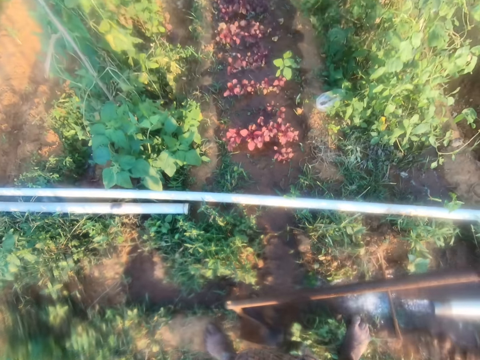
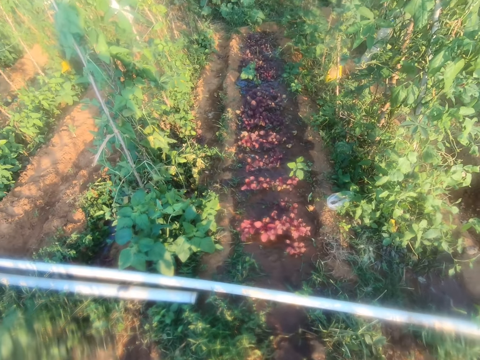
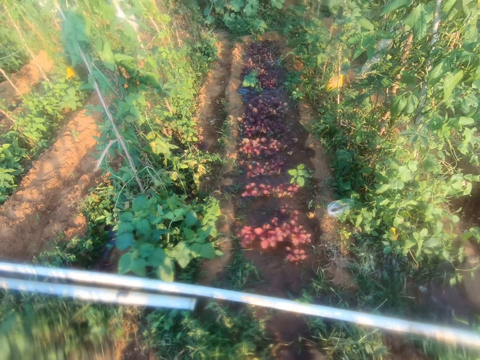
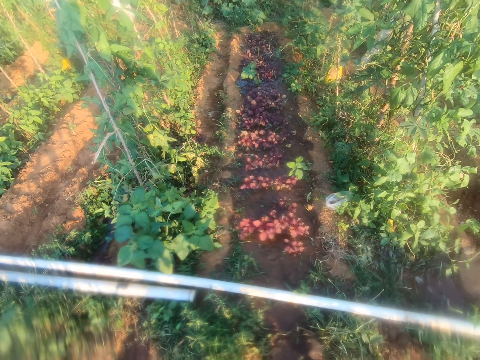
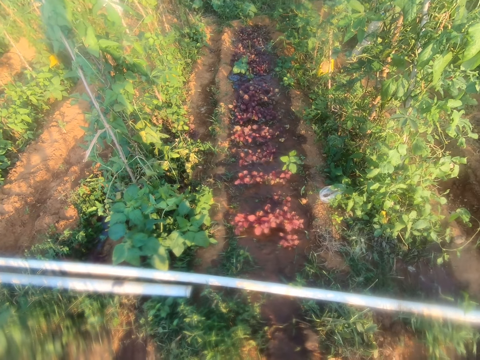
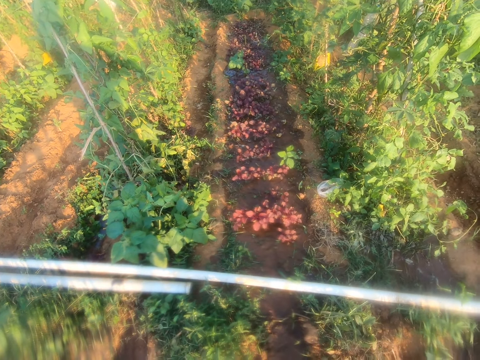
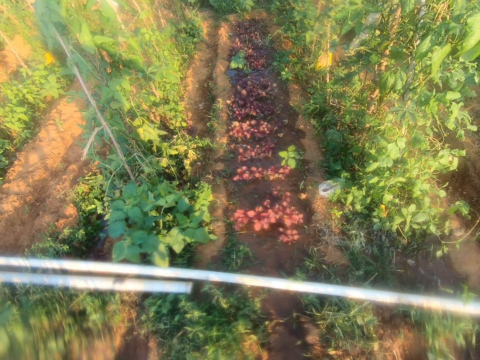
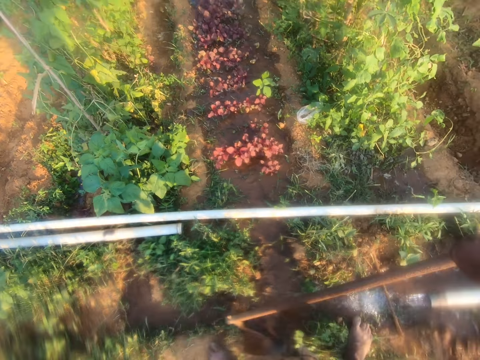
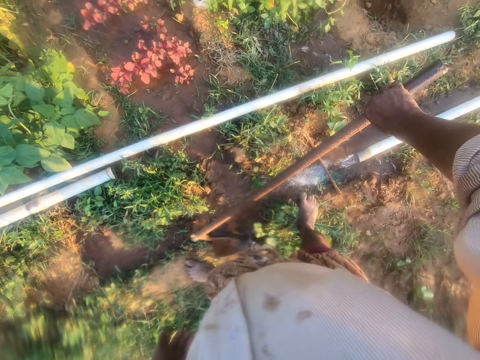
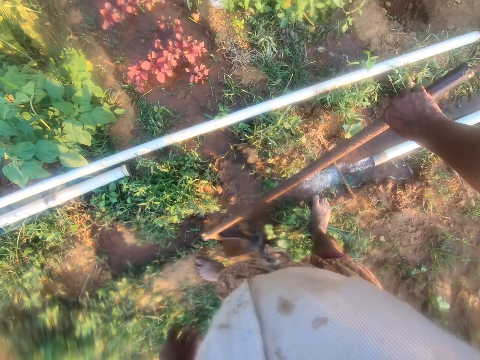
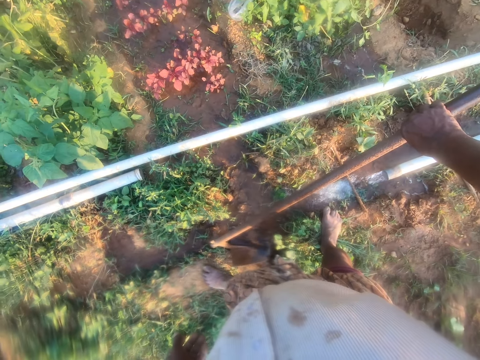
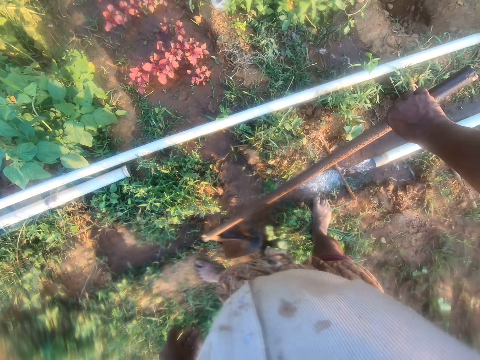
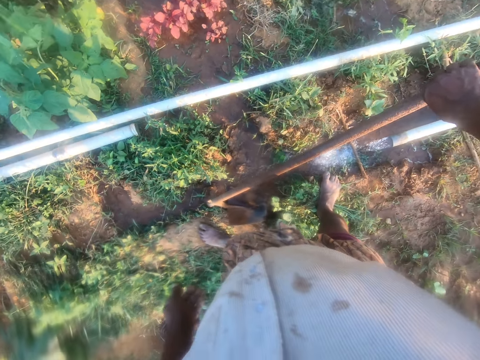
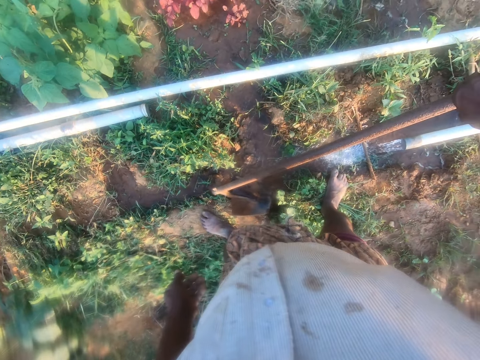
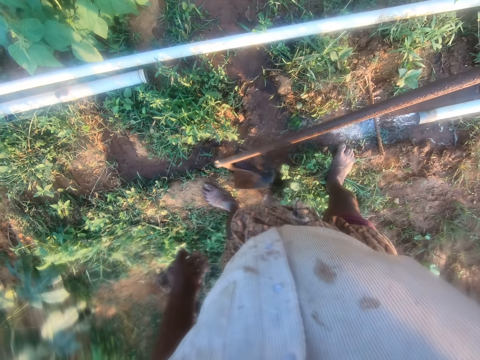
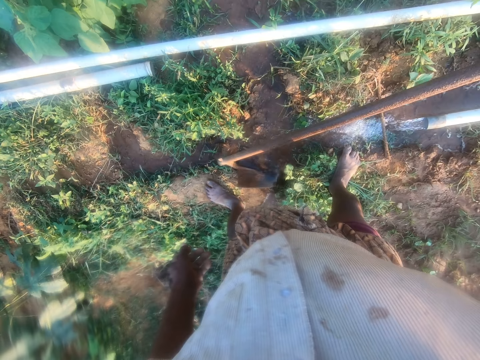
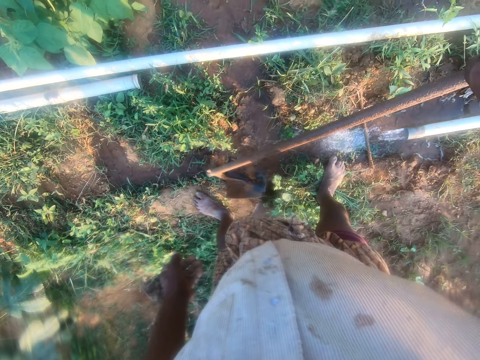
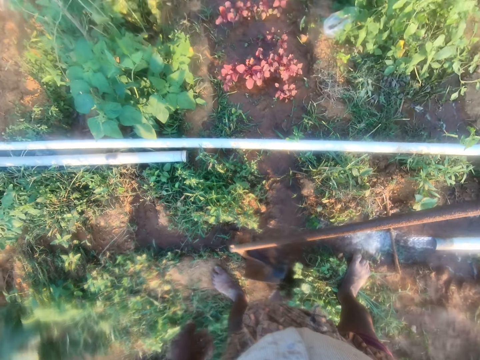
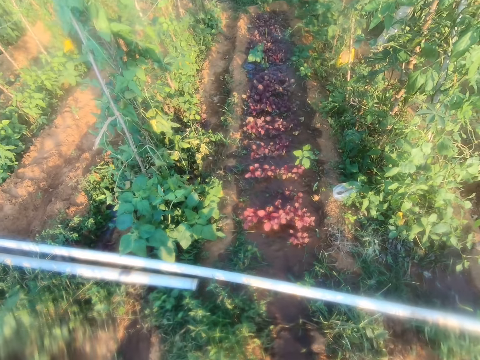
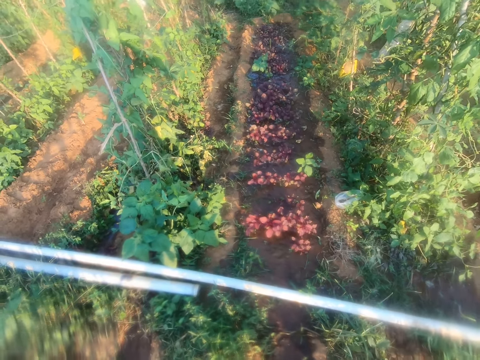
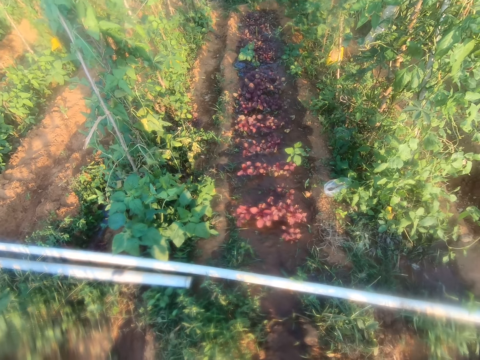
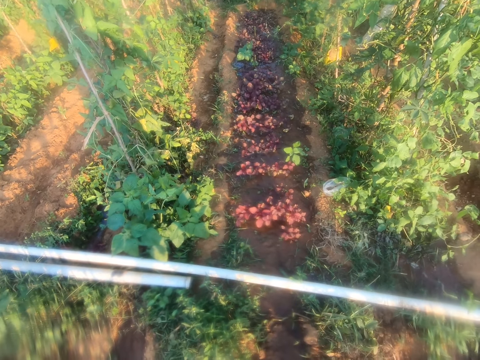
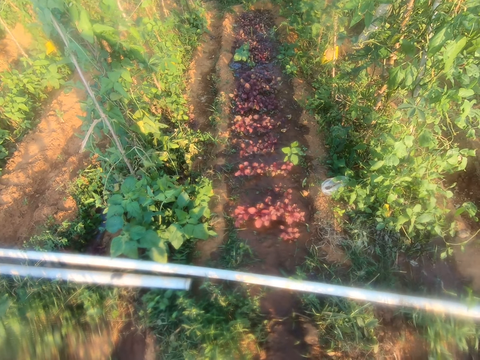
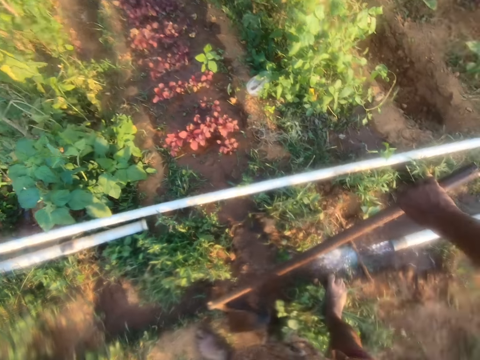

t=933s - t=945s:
The camera wearer looks at water on a trench. They look down. They look at water on the trench.

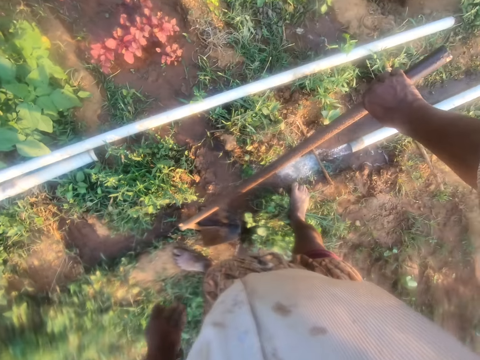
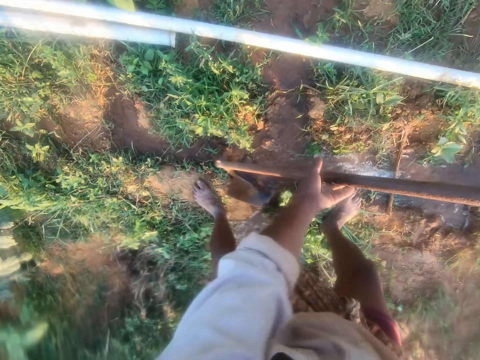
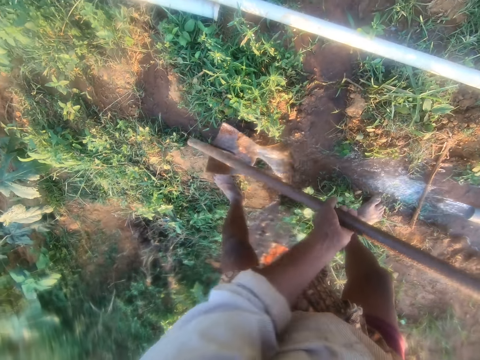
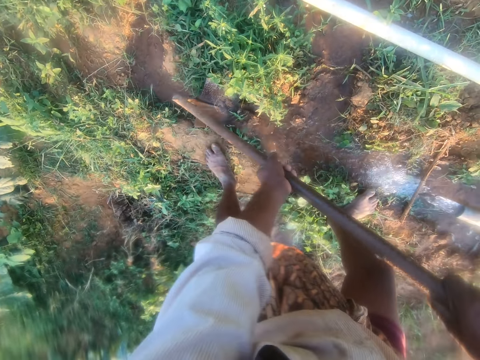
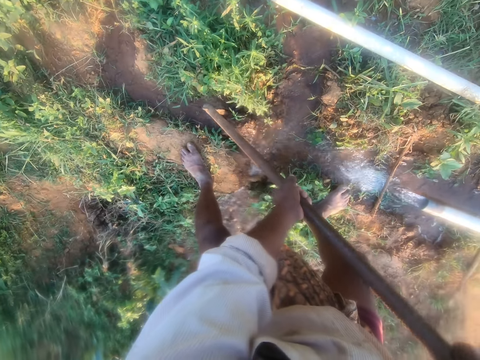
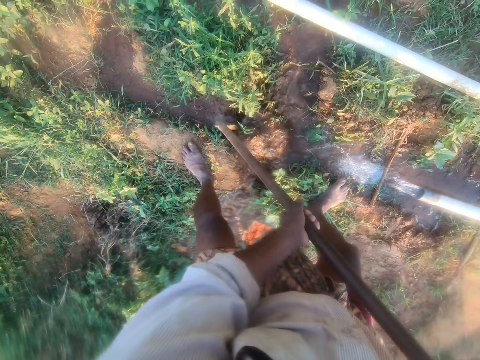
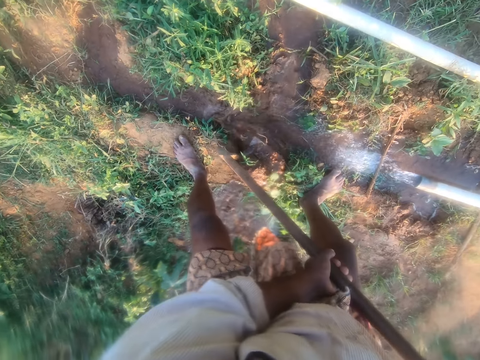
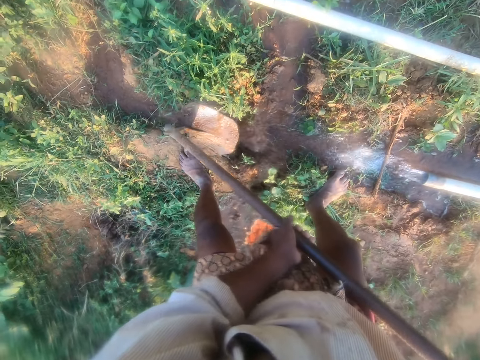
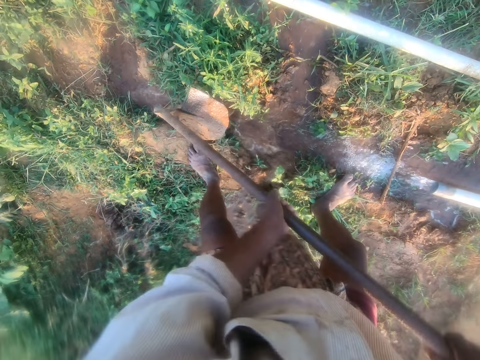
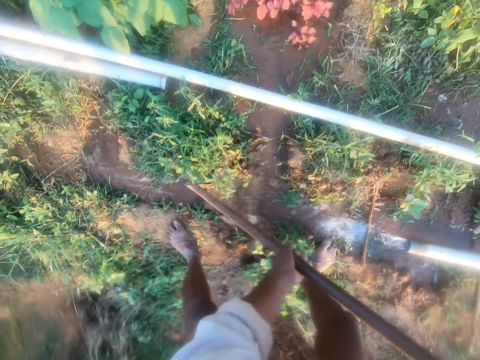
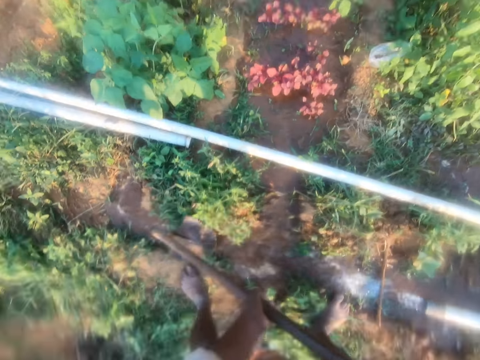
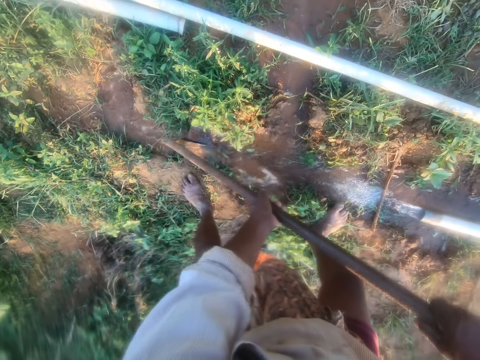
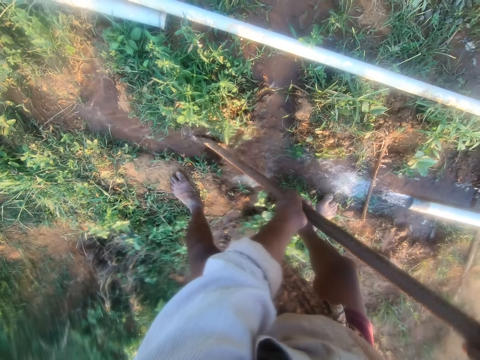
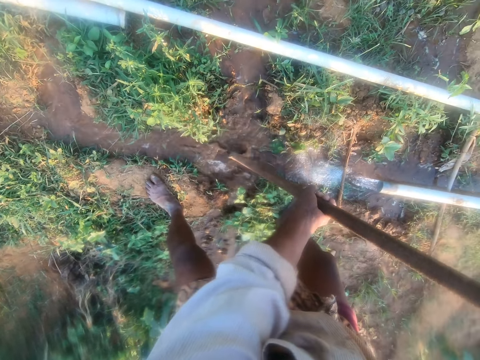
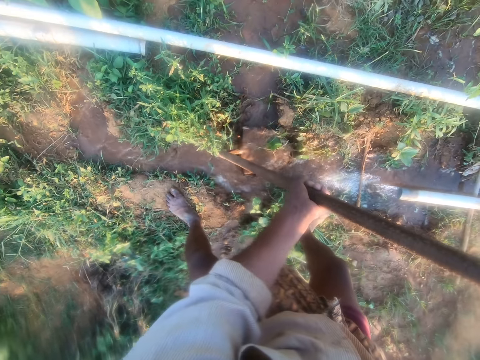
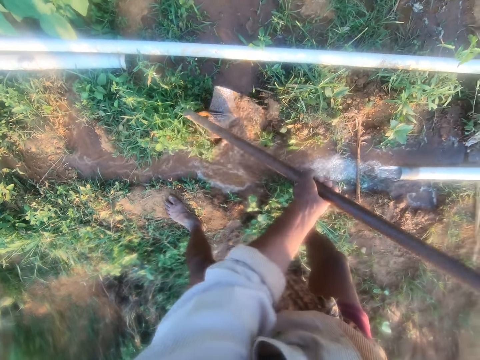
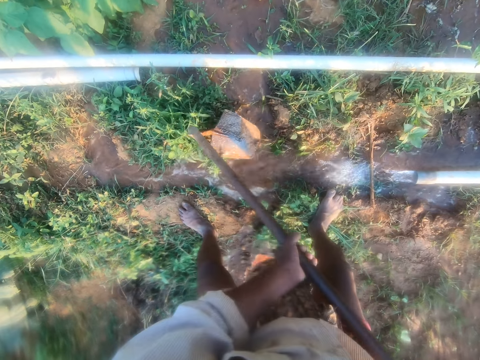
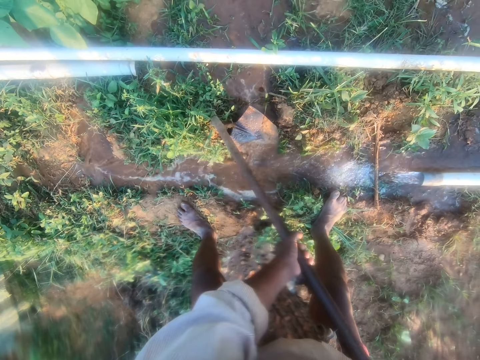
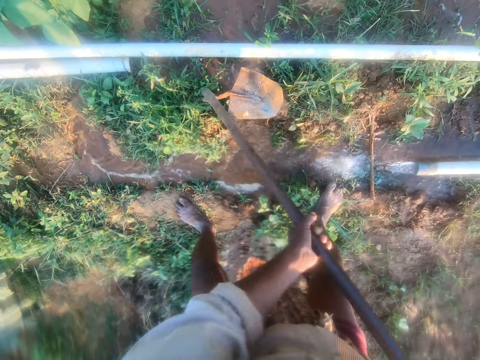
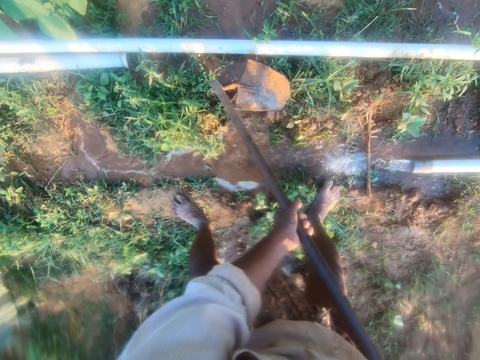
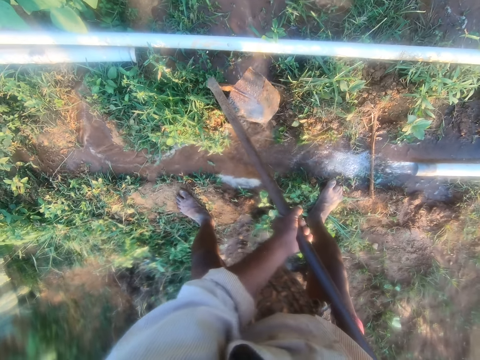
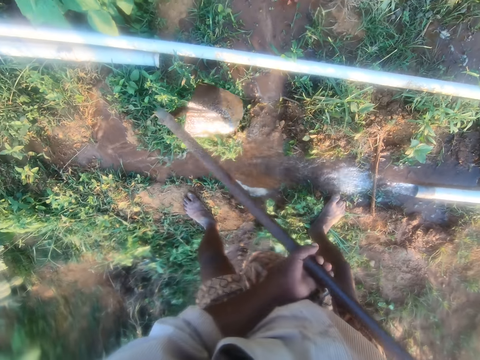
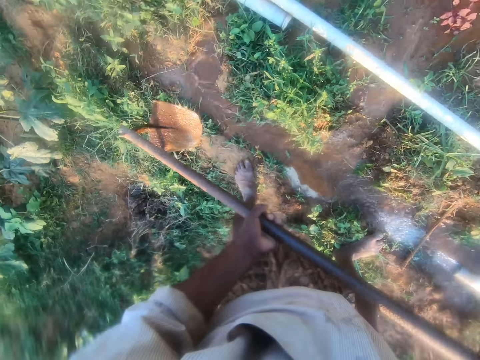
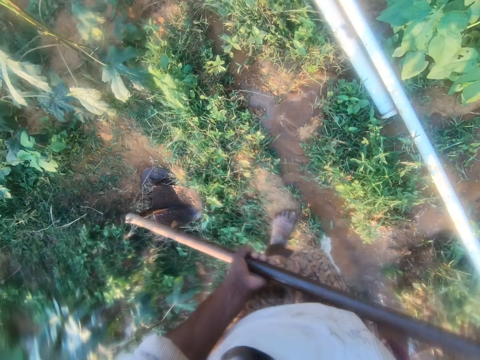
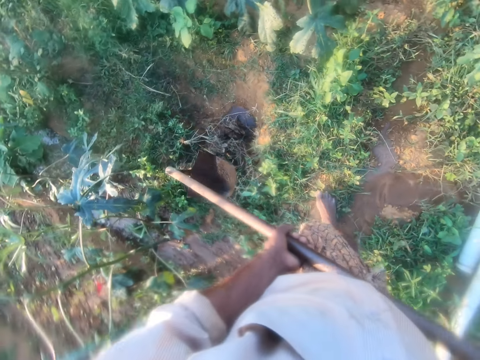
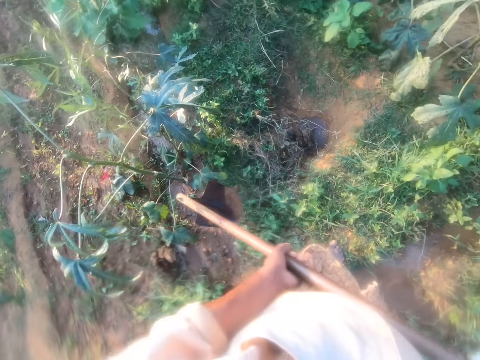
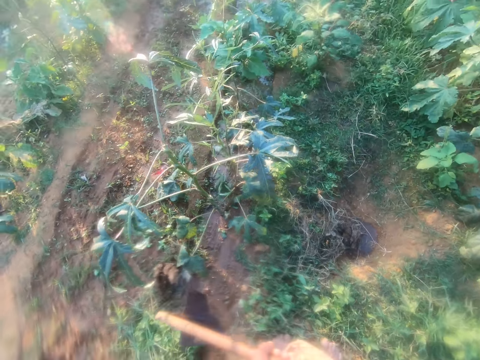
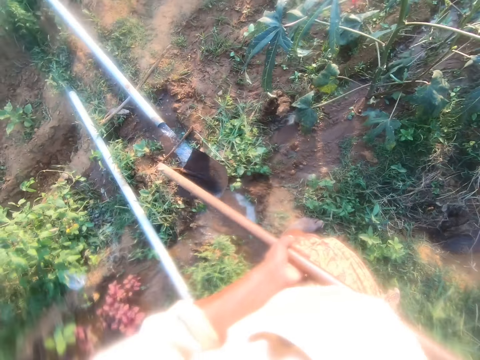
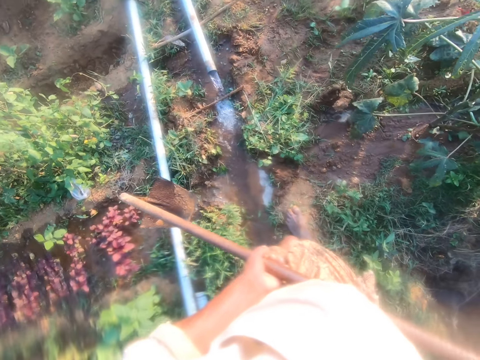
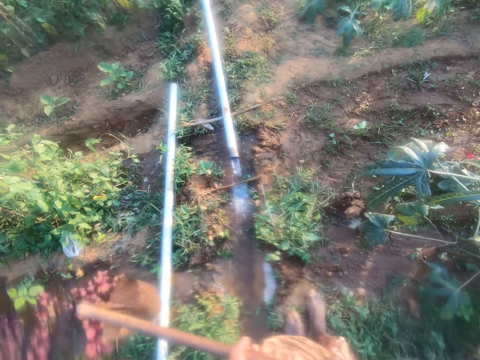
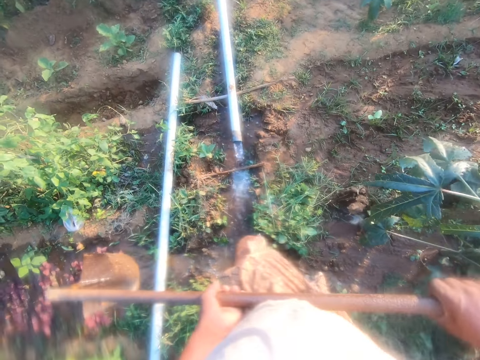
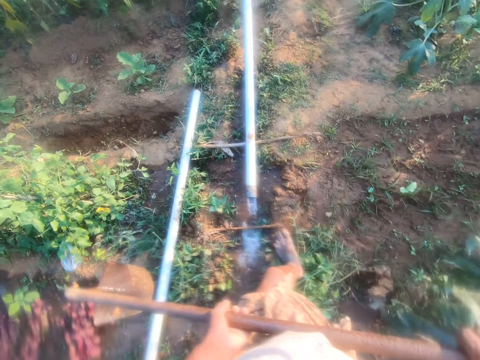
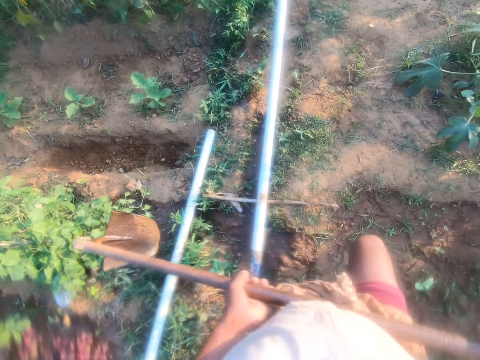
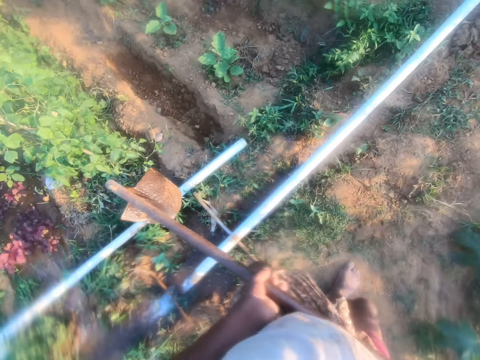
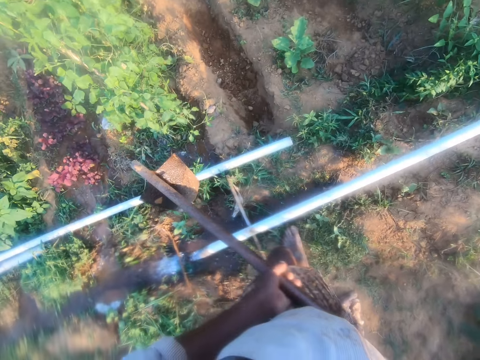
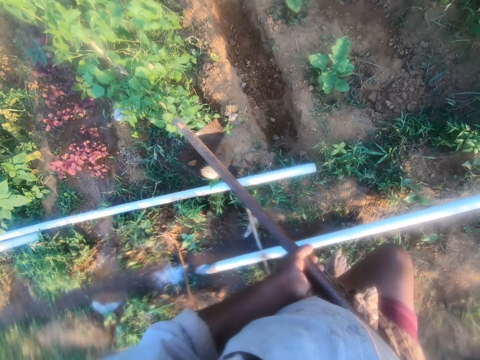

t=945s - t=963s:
The camera wearer looks down. They hold a hoe handle with two hands. They lift the hoe. They scoop mud from a trench. They put the mud aside. They scoop mud from the trench. They put the mud aside. They press the mud with the hoe. They move a rock with the hoe. They remove the hoe from the mud. They look at water on the trench. They walk around the compound. They turn around. They walk around.
